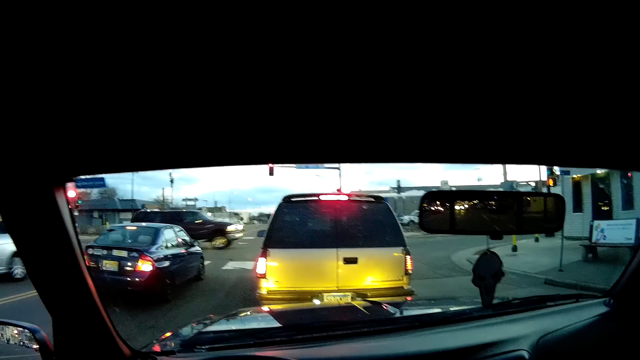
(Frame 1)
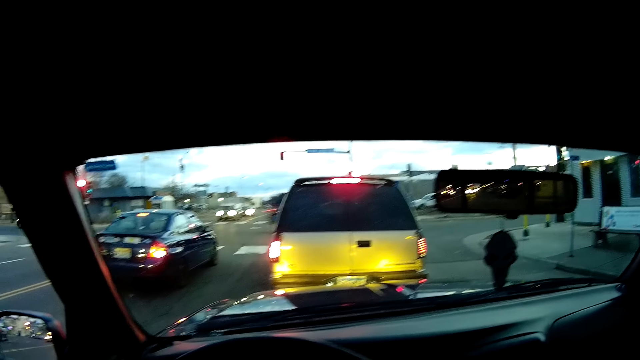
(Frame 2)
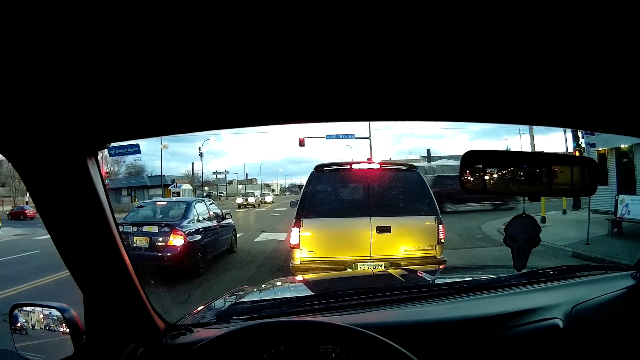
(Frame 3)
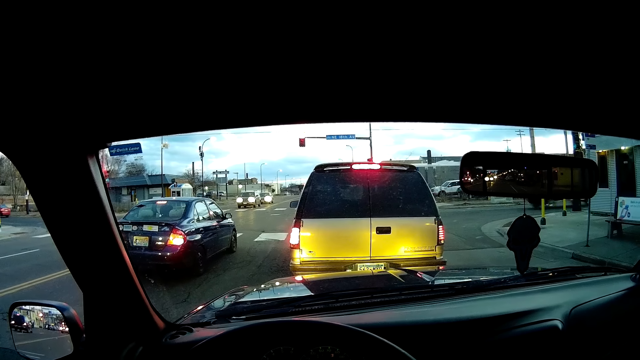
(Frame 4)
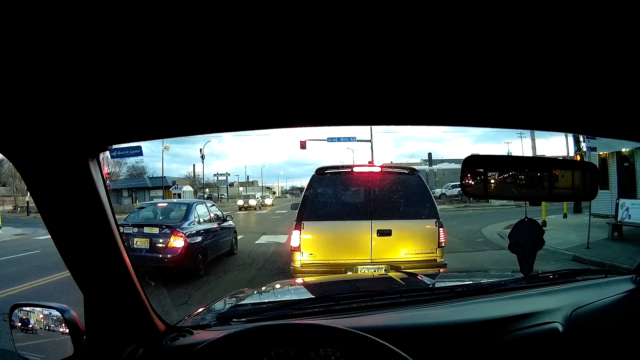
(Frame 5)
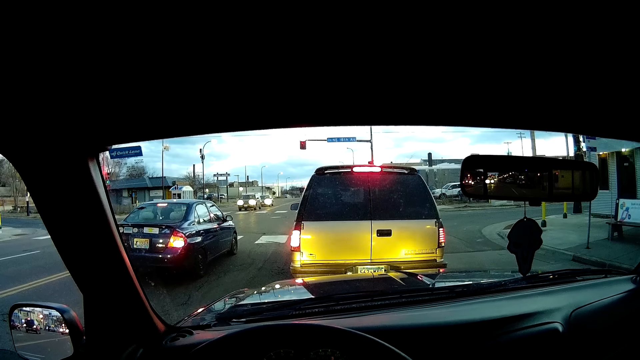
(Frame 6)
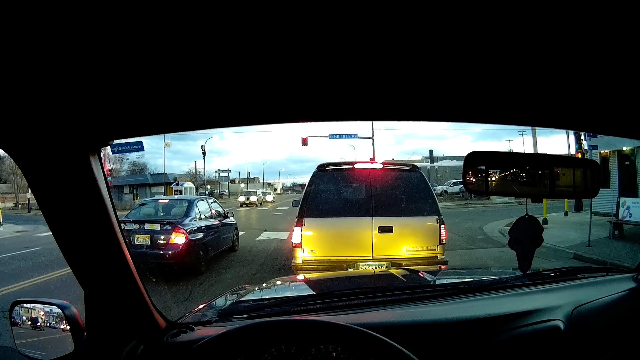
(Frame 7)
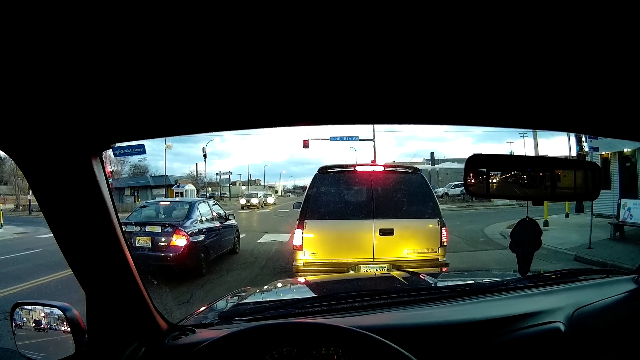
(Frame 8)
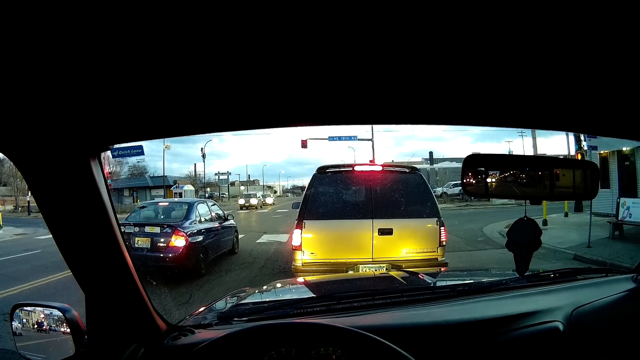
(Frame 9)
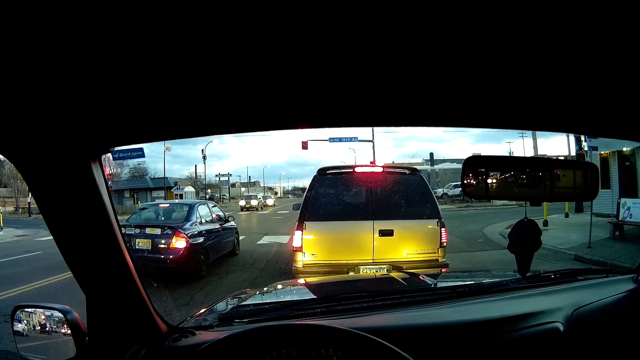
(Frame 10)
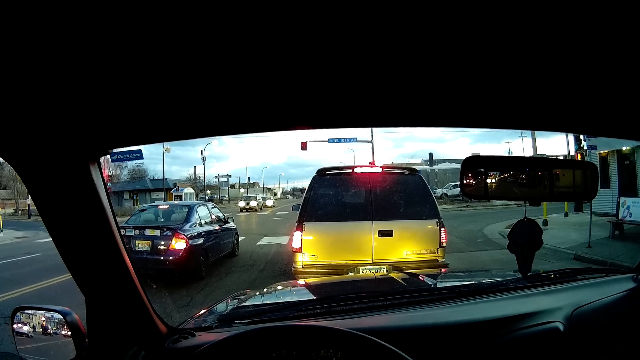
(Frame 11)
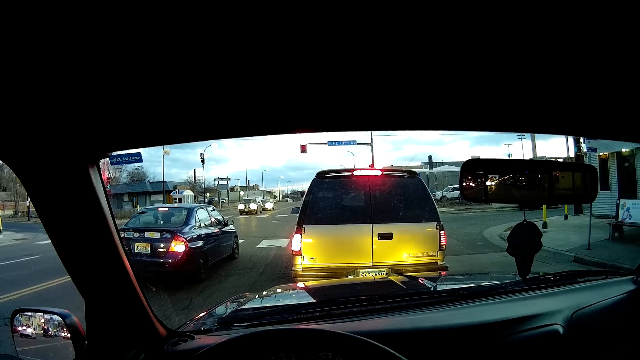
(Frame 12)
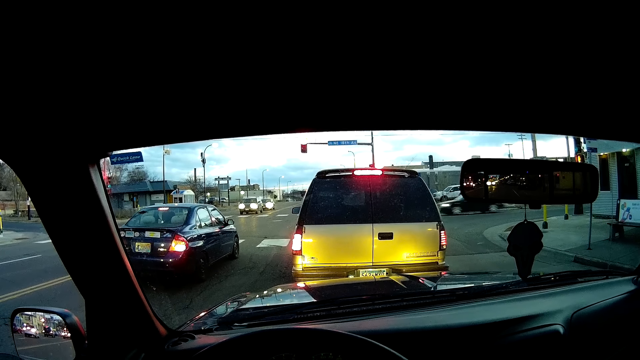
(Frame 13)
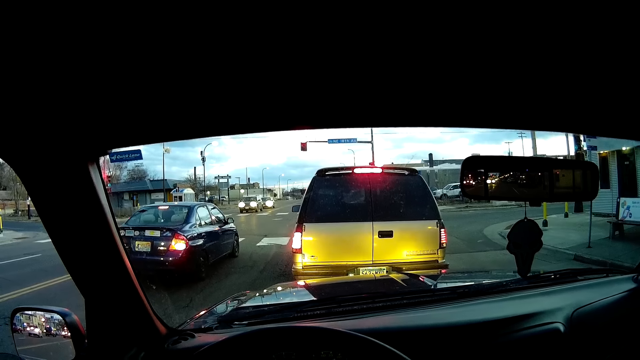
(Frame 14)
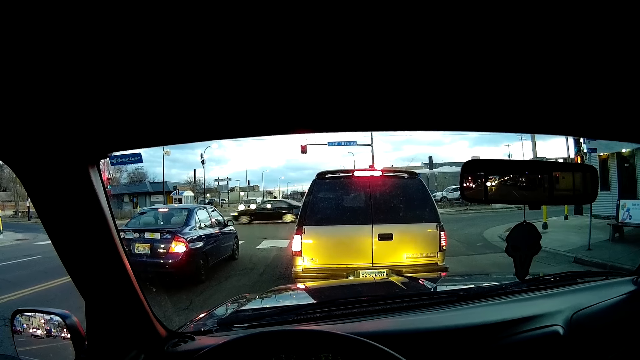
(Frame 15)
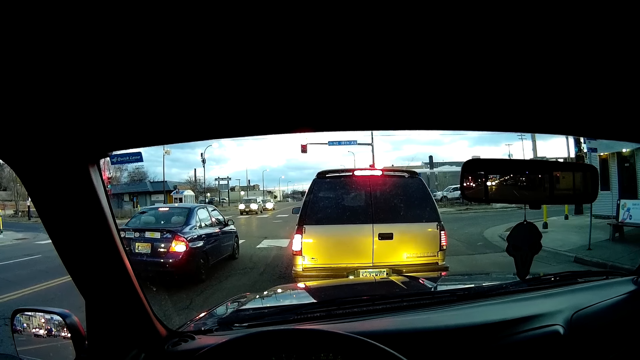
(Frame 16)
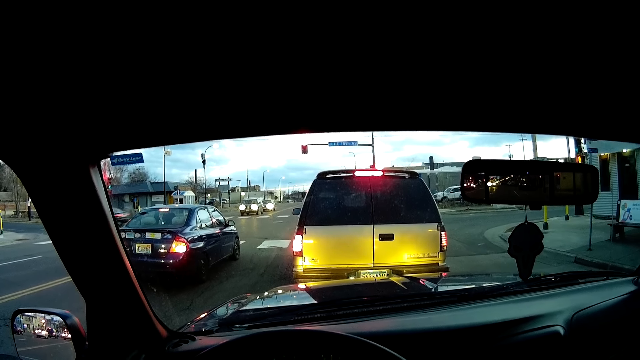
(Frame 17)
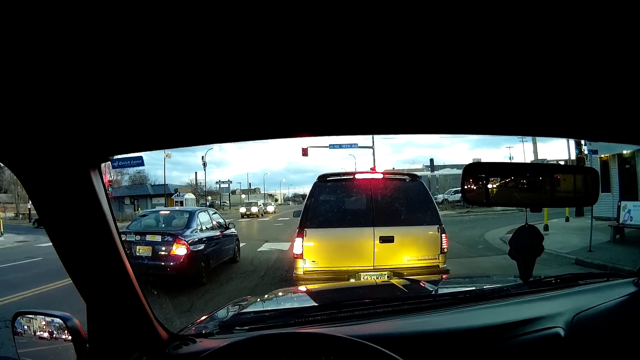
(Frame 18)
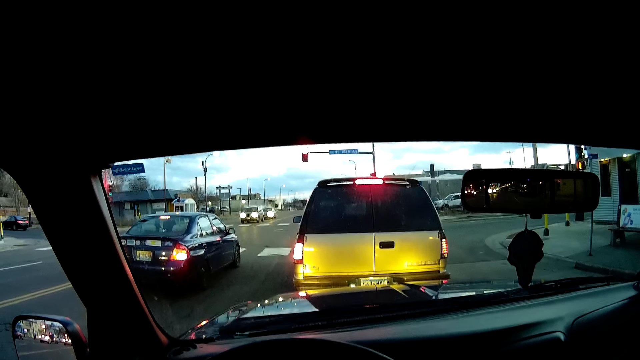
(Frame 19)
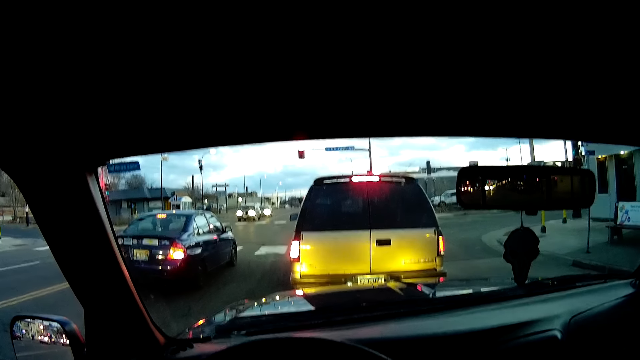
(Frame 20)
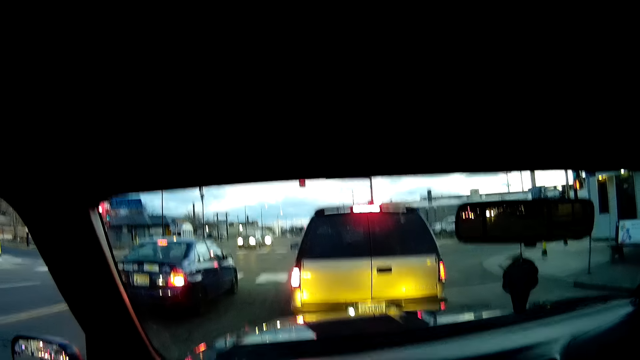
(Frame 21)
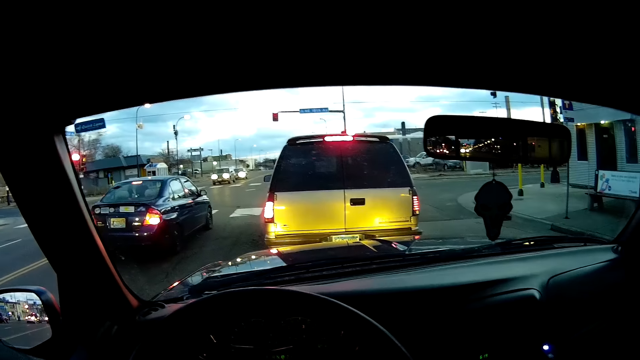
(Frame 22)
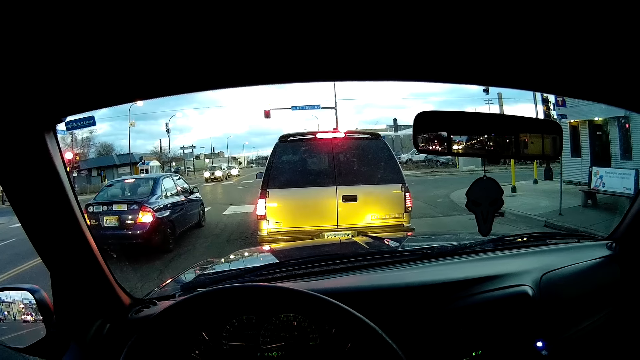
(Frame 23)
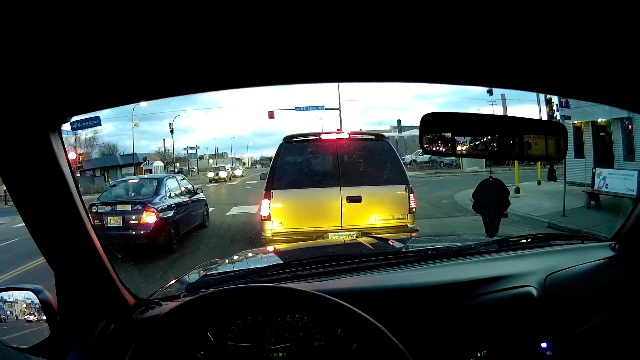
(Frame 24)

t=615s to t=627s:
The camera wearer stops the car at the traffic light.

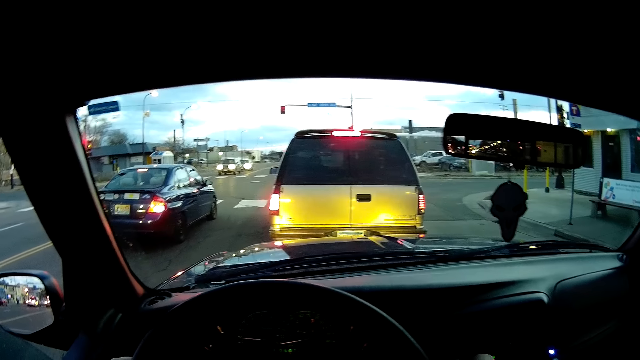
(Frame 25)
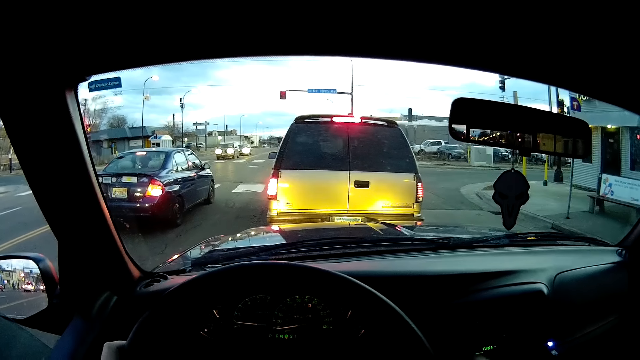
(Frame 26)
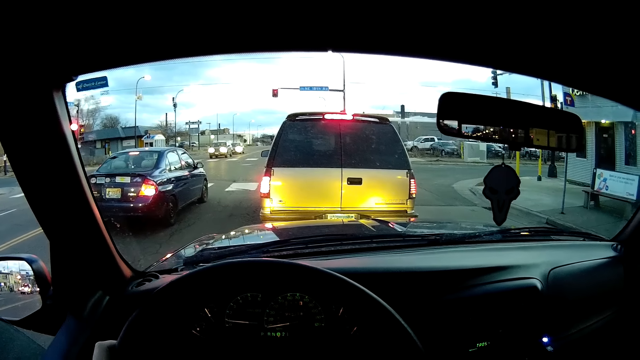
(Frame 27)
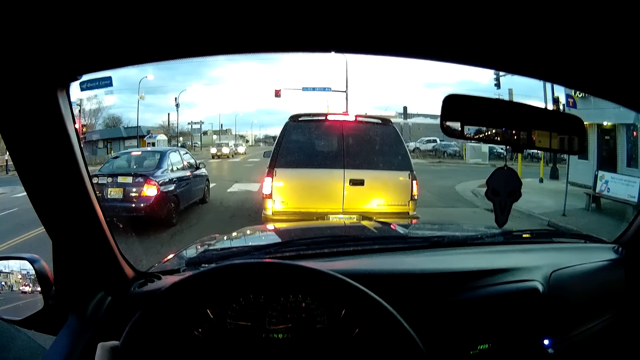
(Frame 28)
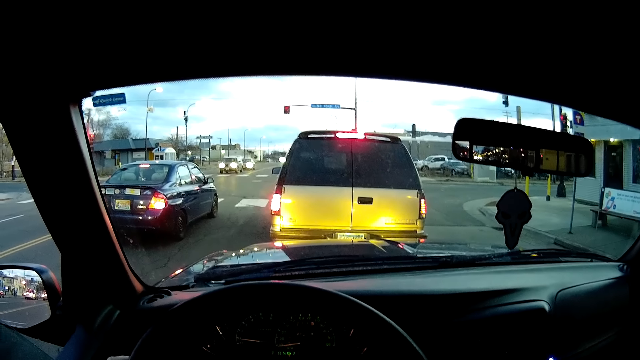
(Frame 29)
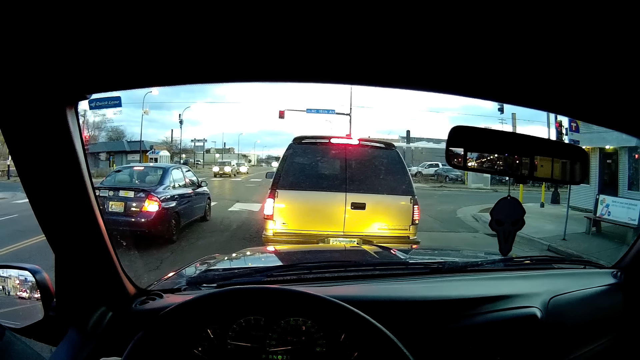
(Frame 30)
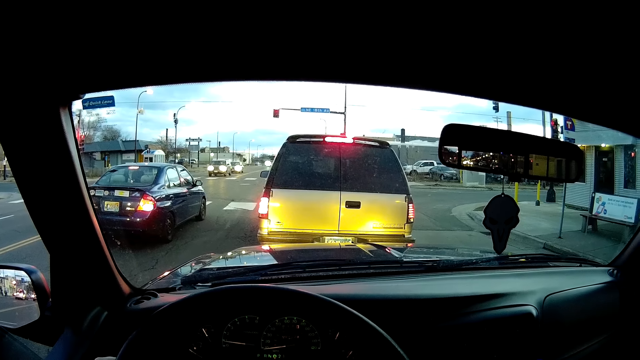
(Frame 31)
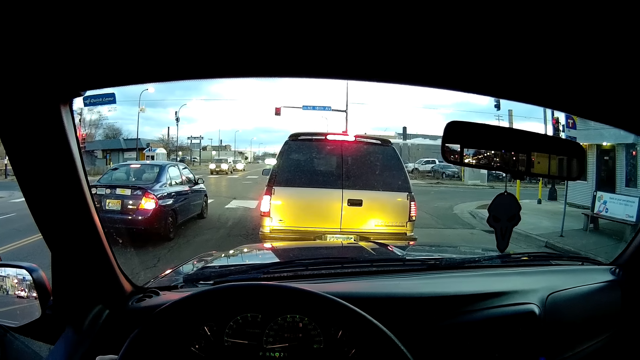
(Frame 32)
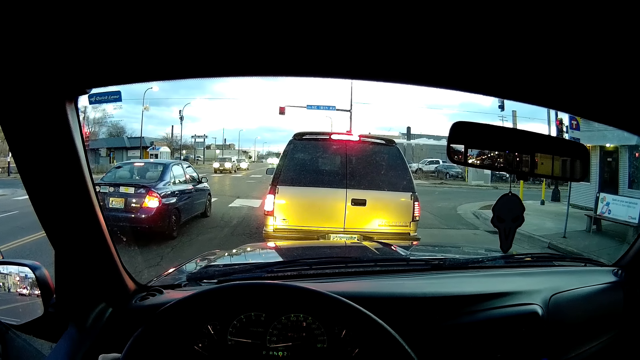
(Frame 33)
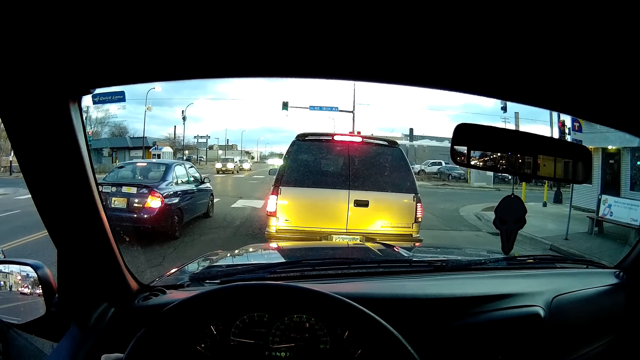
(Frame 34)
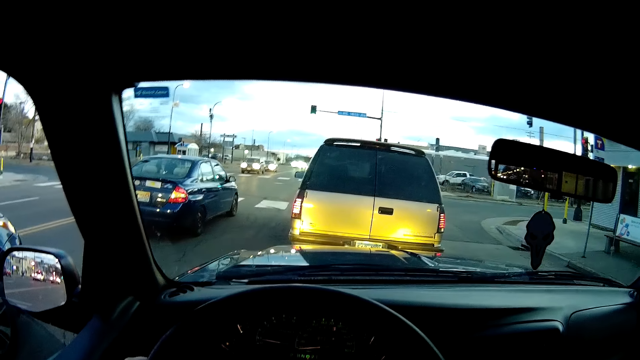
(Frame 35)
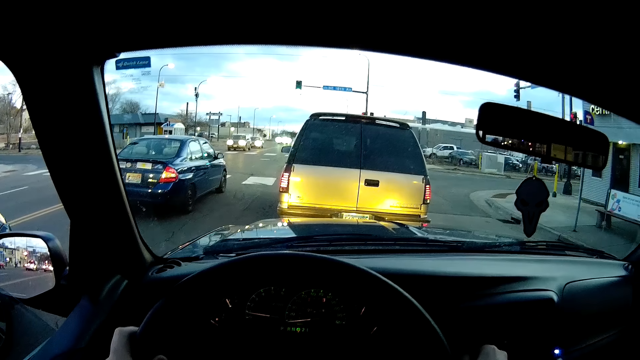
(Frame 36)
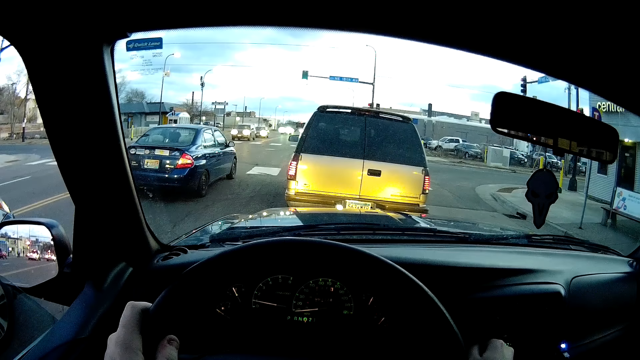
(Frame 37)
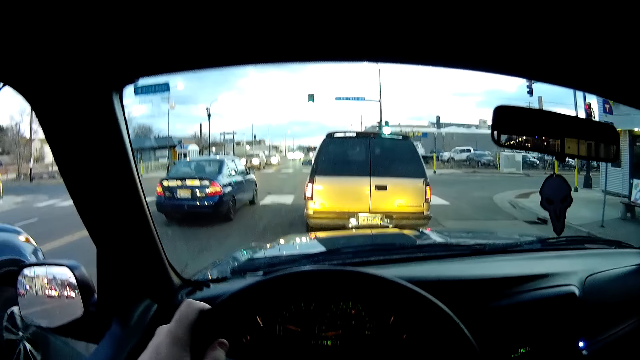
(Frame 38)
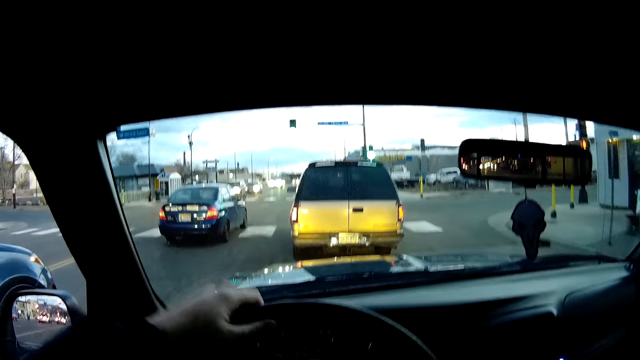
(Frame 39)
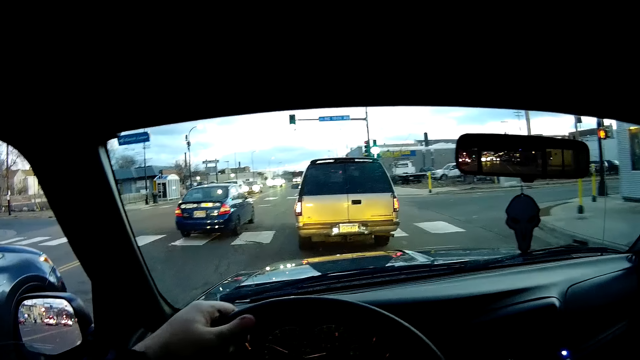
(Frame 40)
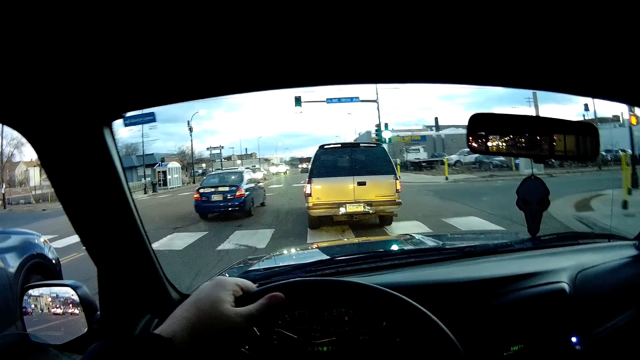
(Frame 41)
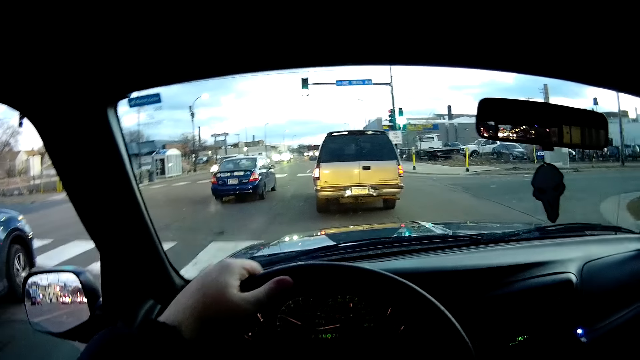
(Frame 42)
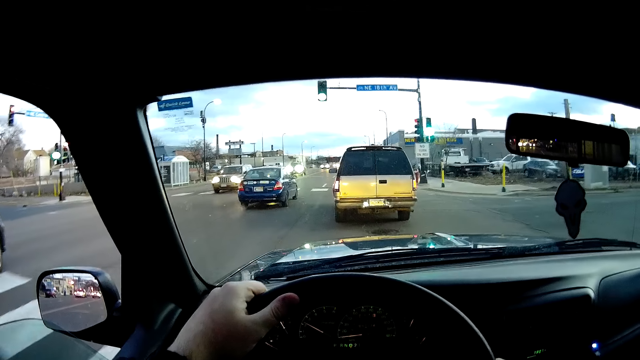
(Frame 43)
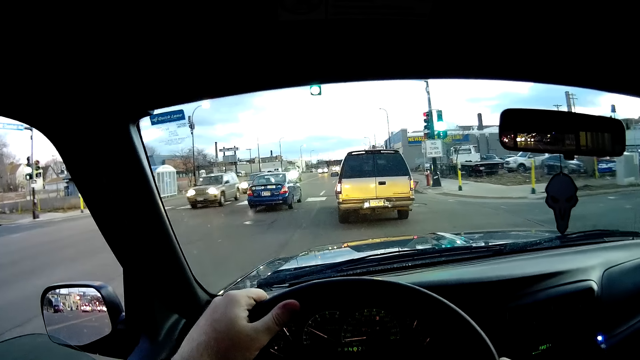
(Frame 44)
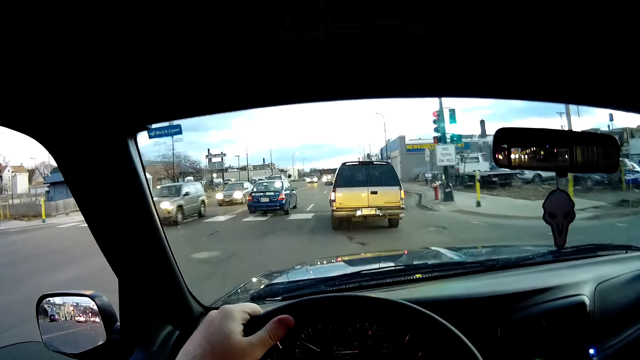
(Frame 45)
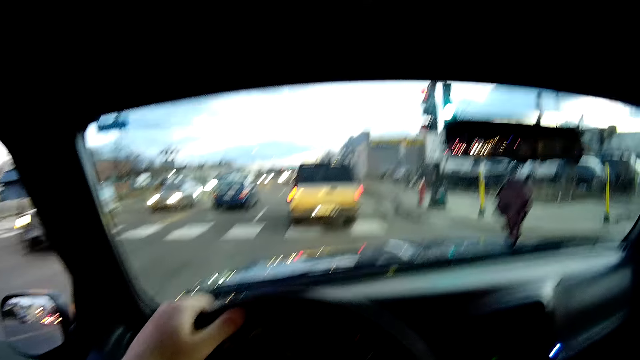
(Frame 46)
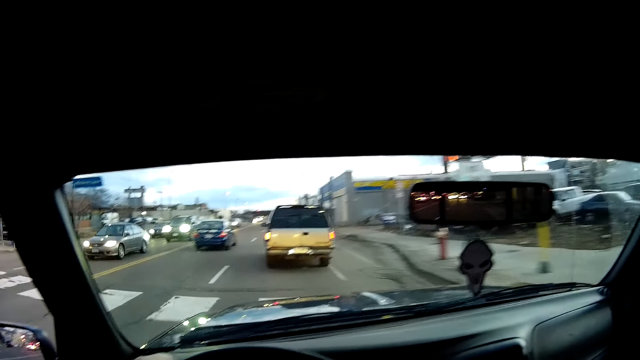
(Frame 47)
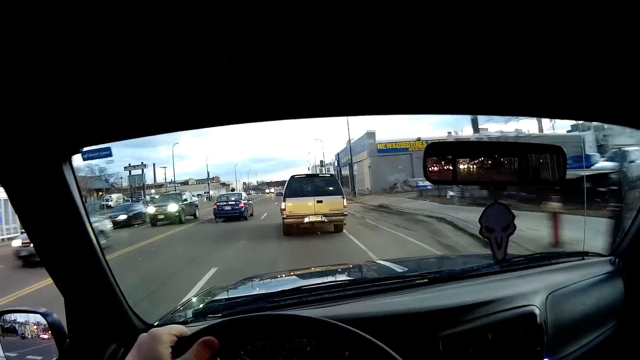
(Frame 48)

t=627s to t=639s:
The camera wearer starts the car. They drive along the road.
